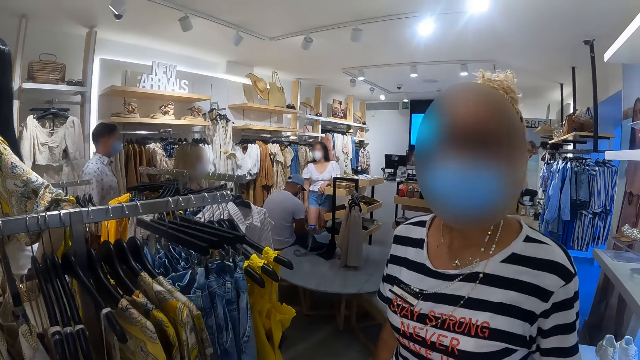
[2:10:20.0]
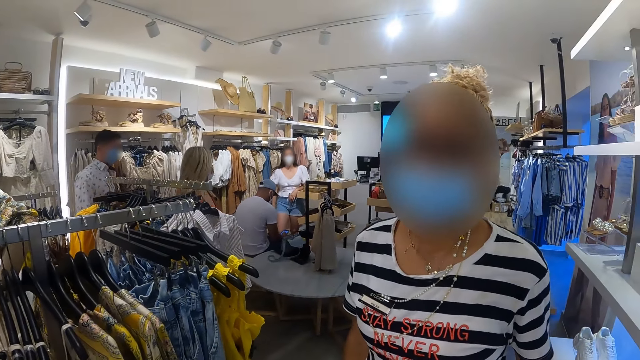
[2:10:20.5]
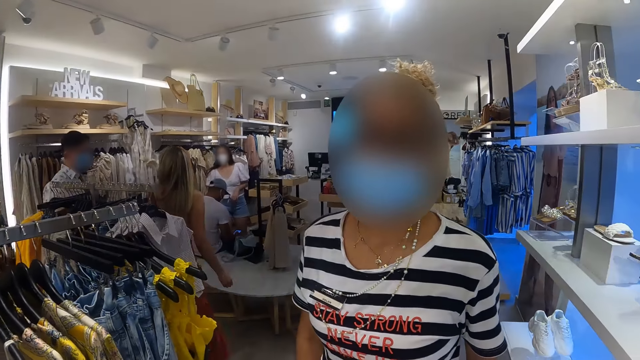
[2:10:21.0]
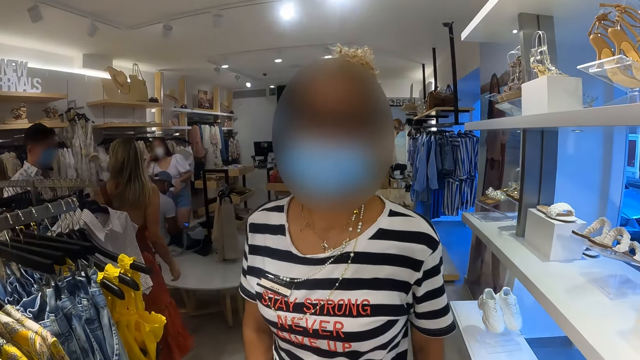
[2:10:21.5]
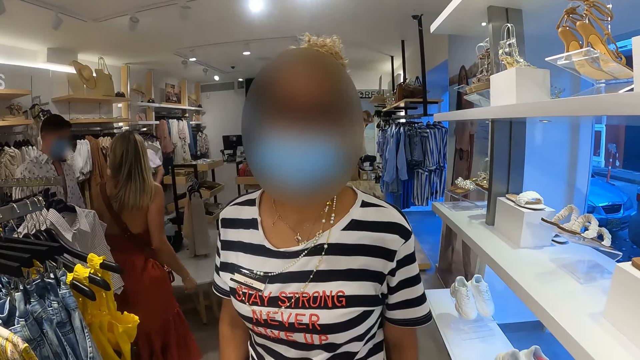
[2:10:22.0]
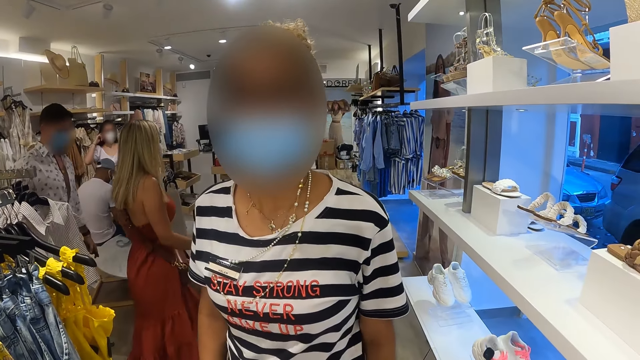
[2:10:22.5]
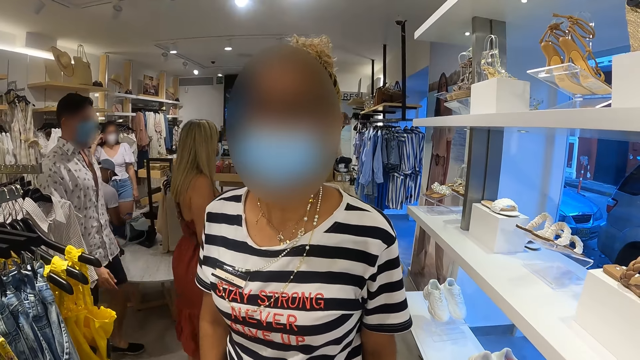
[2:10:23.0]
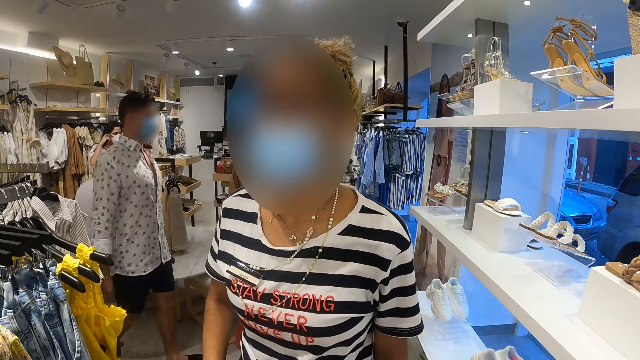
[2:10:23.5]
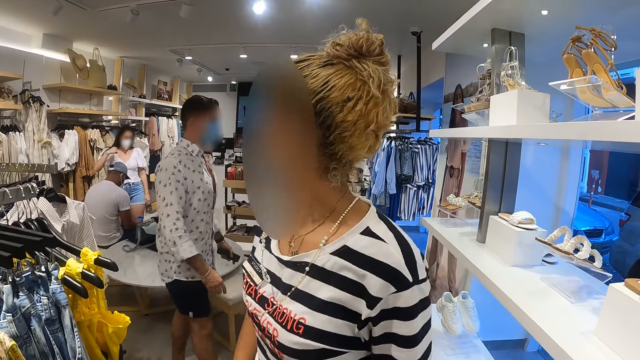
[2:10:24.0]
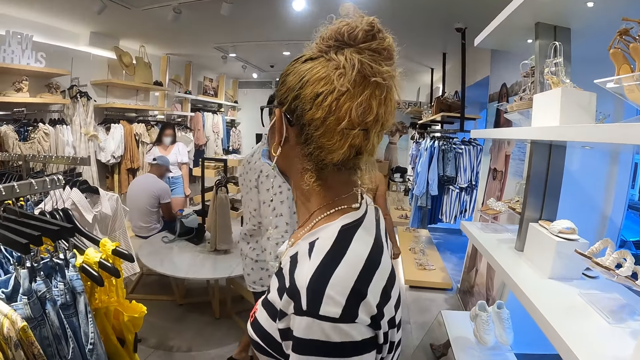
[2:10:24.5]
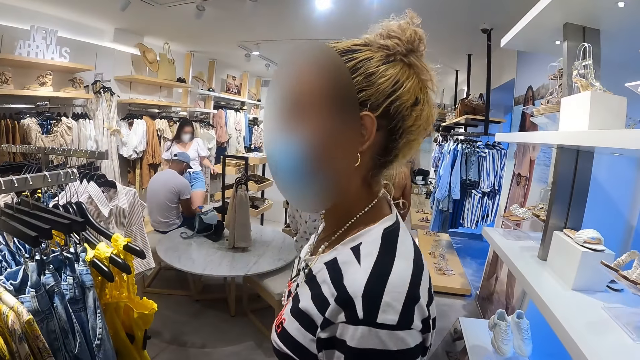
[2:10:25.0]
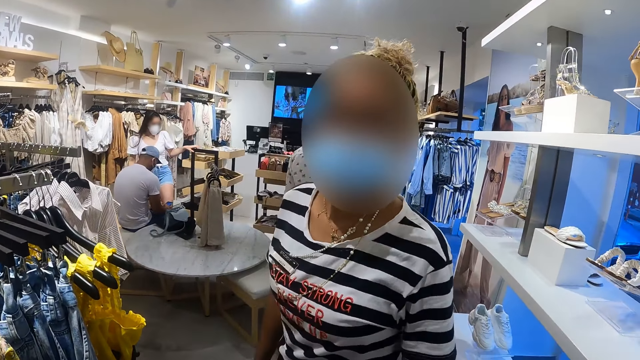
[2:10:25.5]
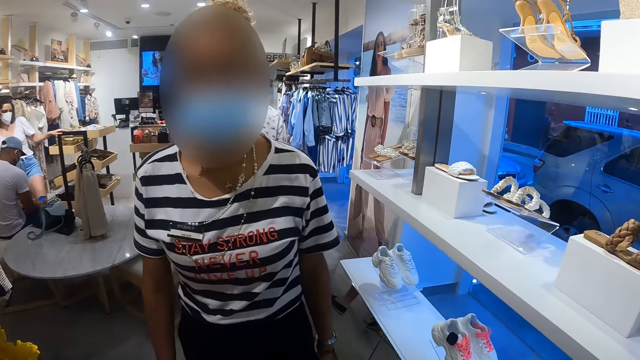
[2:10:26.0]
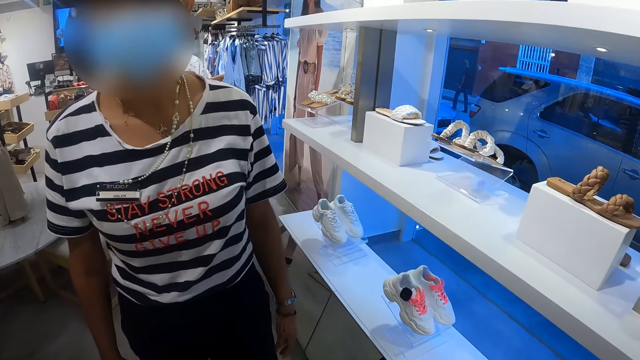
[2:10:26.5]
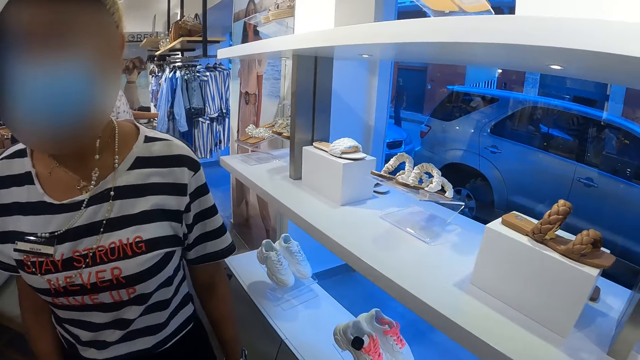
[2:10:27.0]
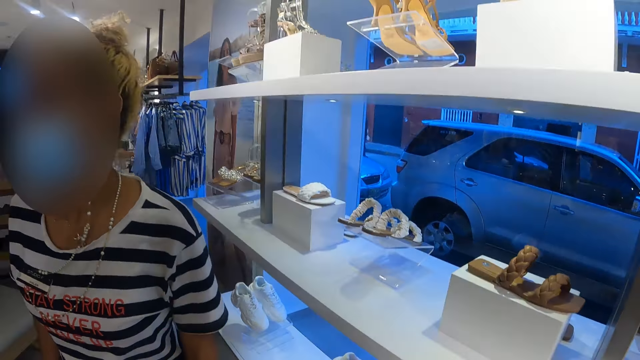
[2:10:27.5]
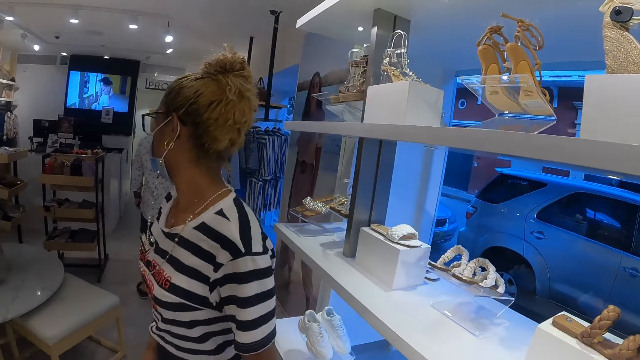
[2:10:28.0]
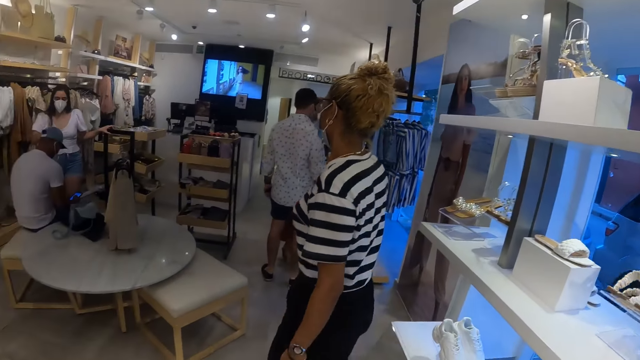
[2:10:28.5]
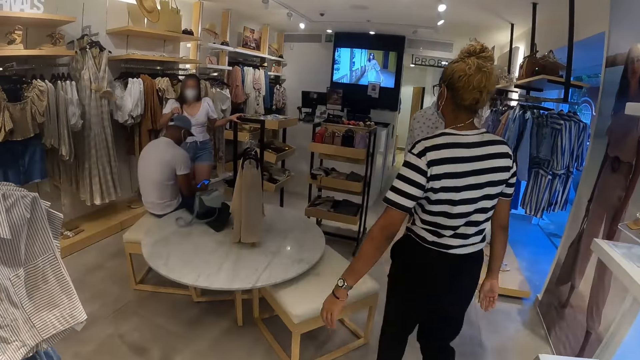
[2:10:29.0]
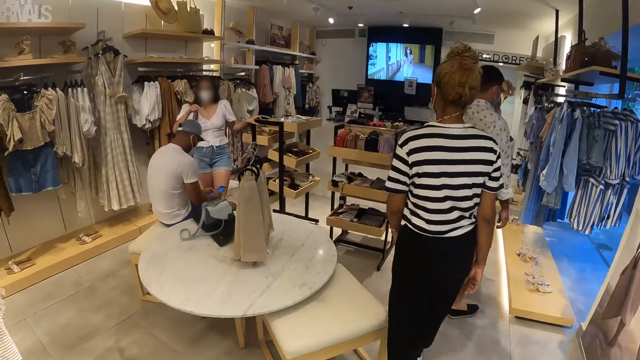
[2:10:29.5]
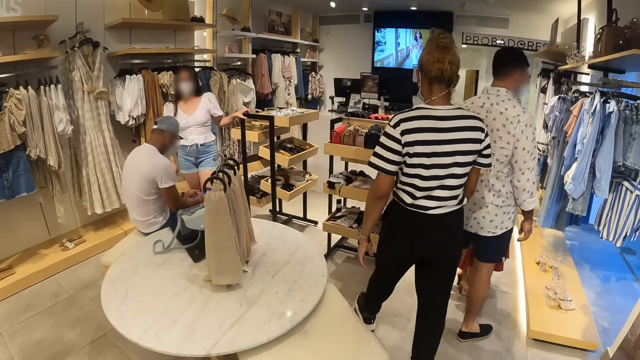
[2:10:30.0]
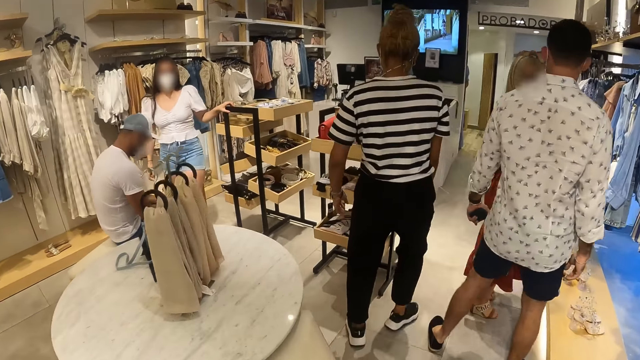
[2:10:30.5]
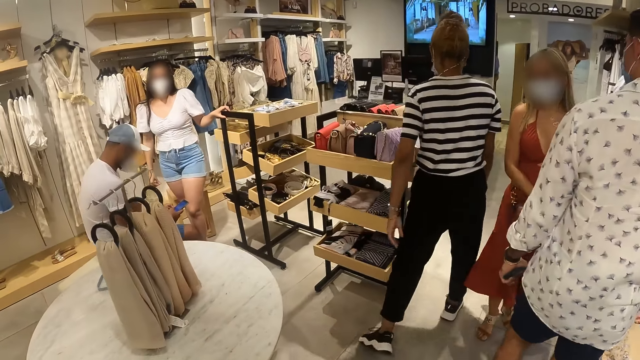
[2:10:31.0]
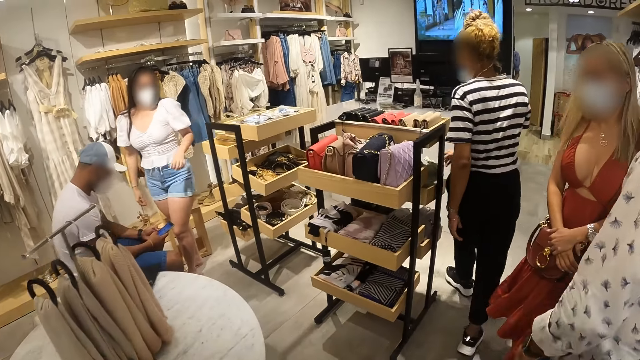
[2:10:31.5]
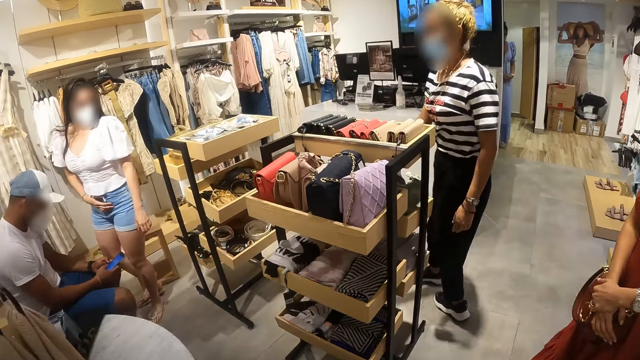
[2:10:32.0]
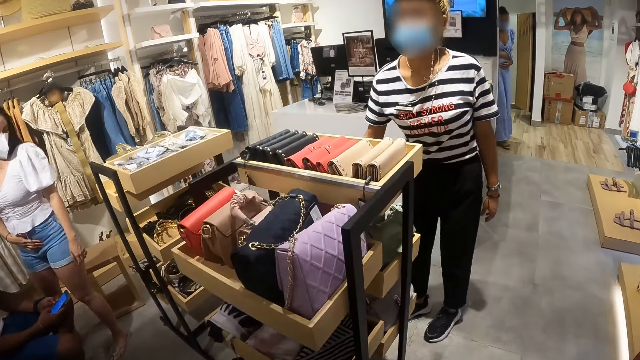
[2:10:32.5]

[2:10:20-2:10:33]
The camera wearer interacts with a sales lady. The sales lady walks in the boutique. The camera wearer walks around. They follow the sales lady in the store.

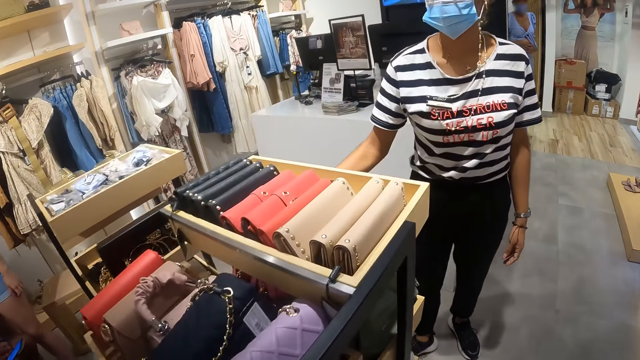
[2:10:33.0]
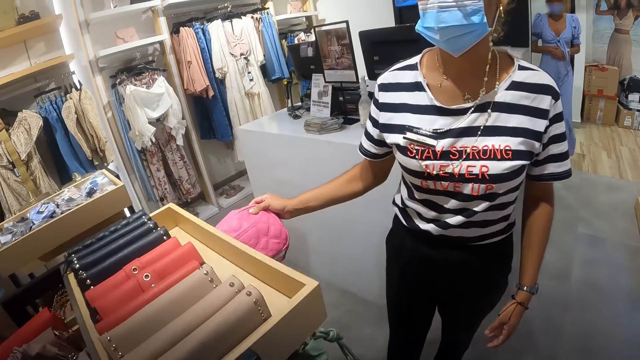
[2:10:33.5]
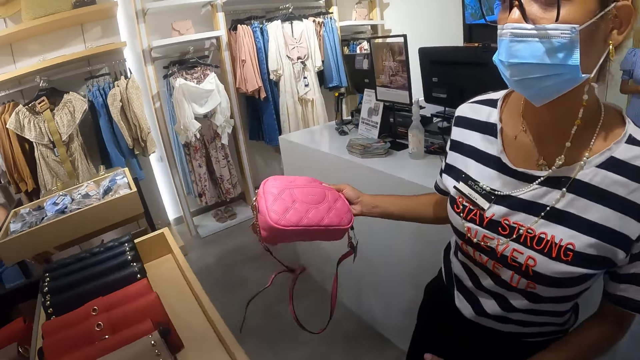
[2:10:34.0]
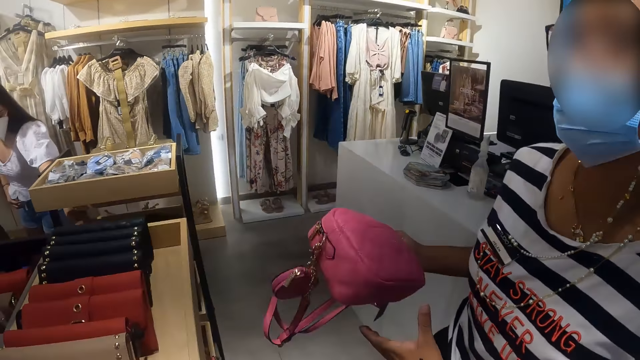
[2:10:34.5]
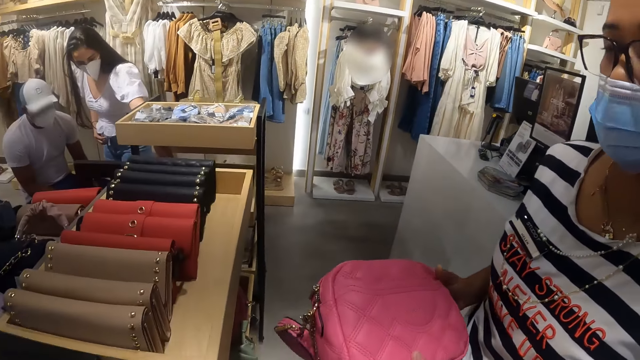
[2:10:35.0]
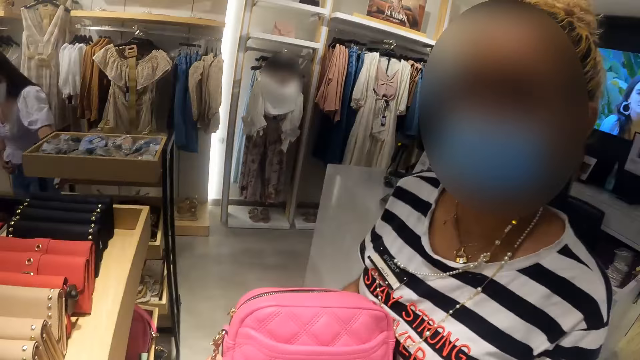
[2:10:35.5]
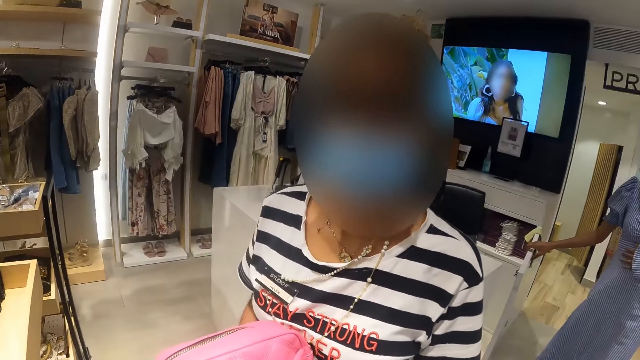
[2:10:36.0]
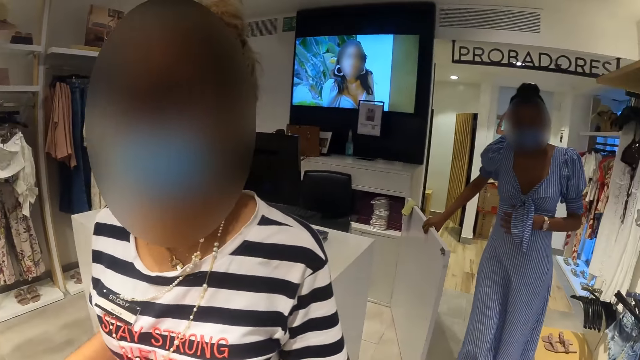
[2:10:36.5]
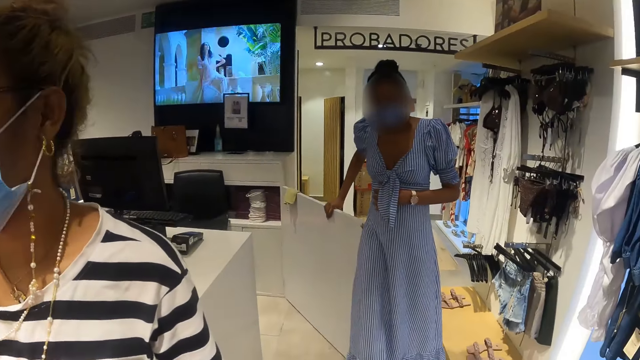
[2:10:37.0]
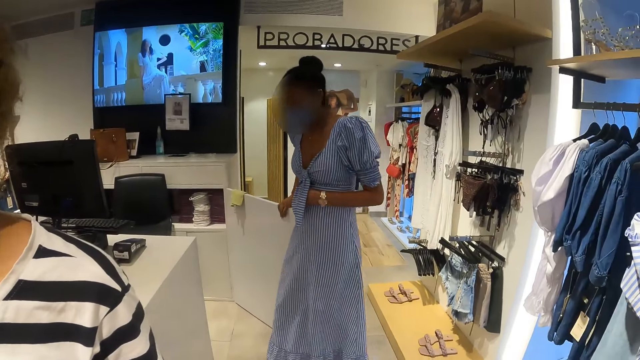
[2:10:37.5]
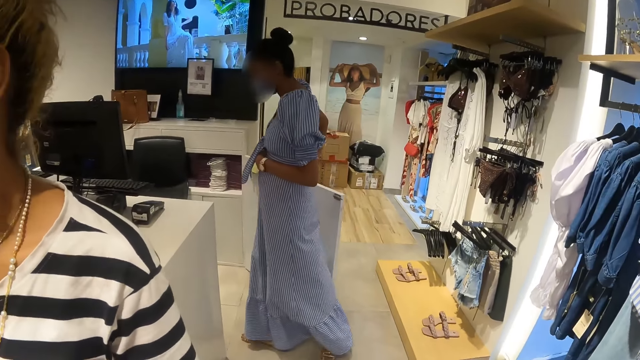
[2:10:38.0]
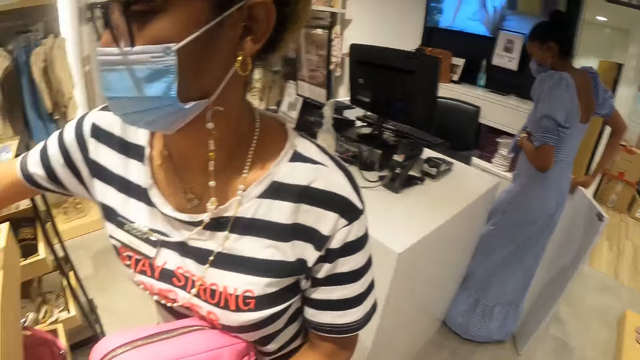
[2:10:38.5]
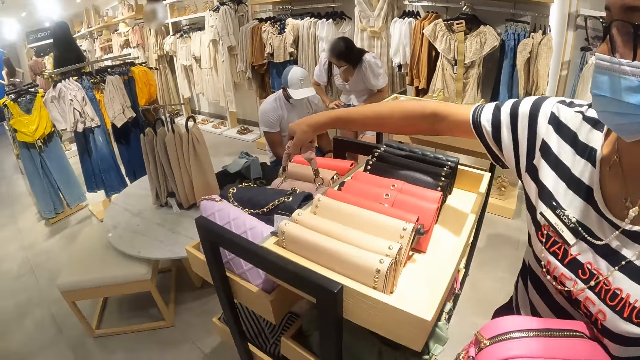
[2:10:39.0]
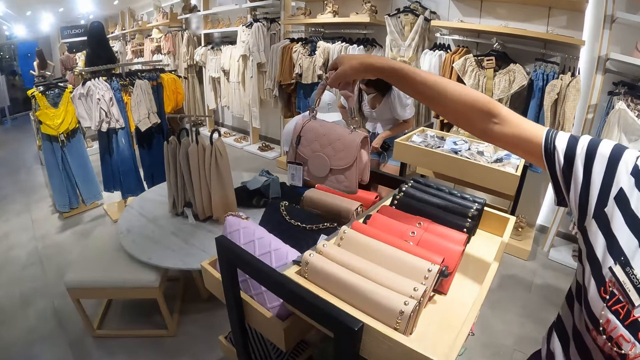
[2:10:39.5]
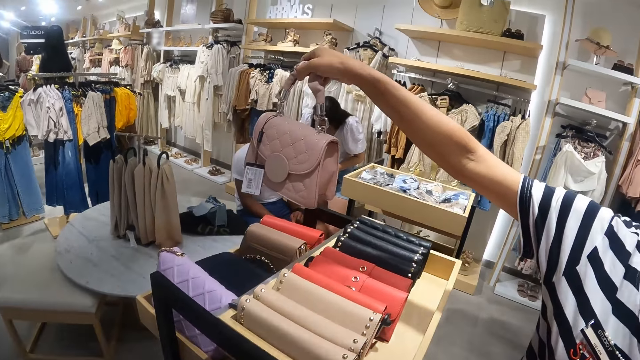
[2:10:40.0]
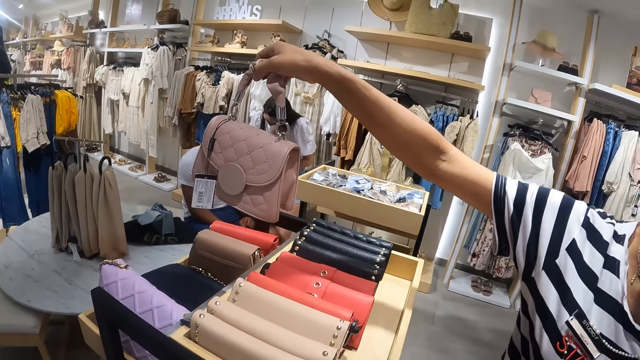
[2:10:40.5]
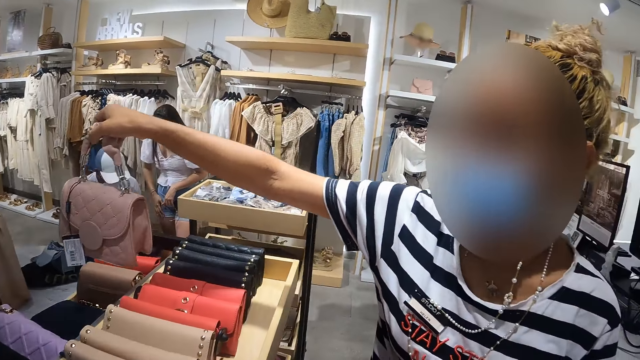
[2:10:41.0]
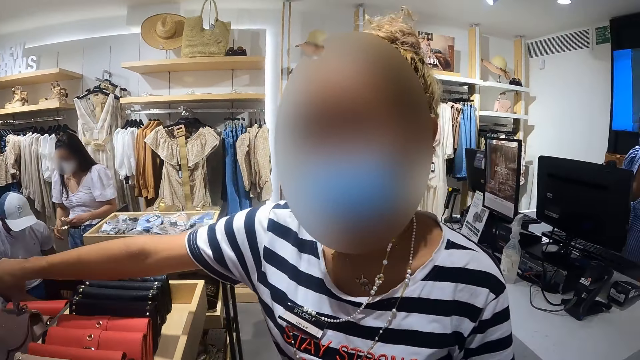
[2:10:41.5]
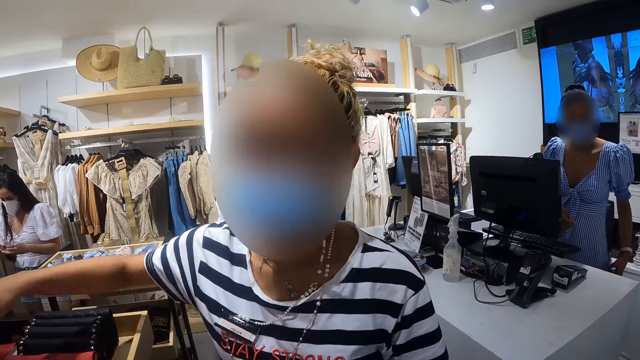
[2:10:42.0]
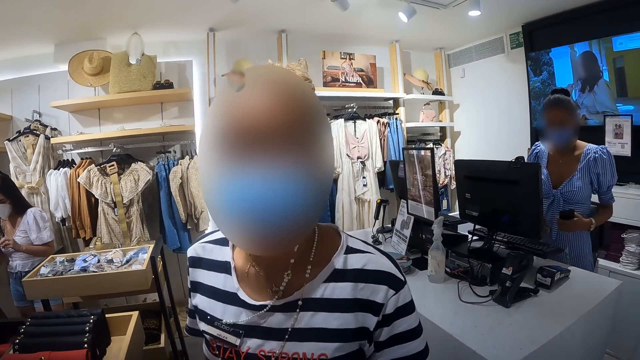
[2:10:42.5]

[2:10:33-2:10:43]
A lady holds a pink handbag on her right hand. The lady takes the bag. The camera wearer picks the pink handbag from the lady. They look around. The lady picks the handbag from the display. The lady puts the handbag on the shelf.
